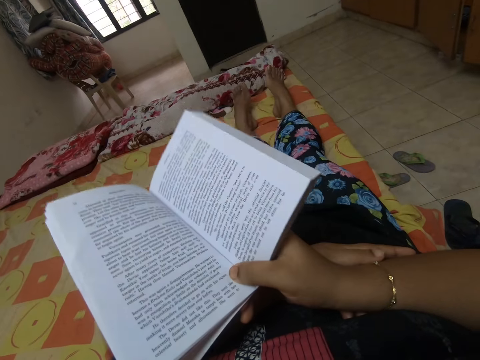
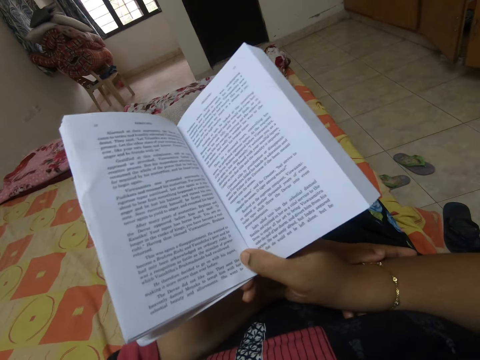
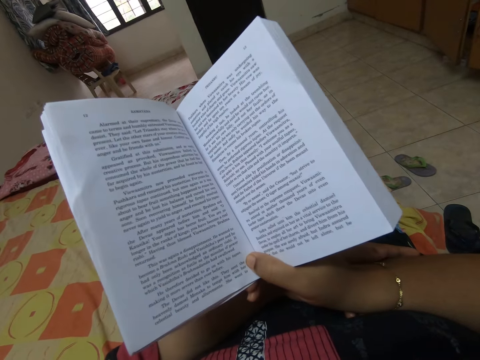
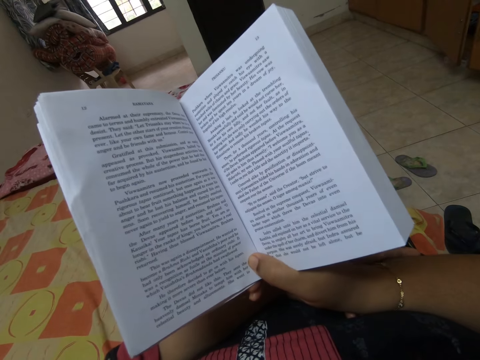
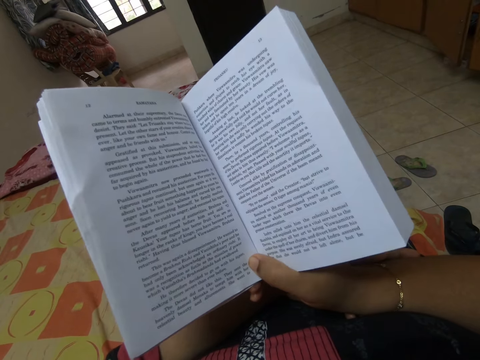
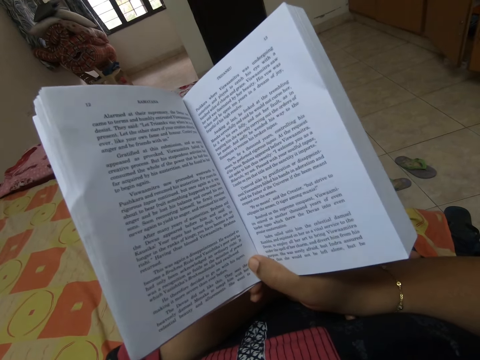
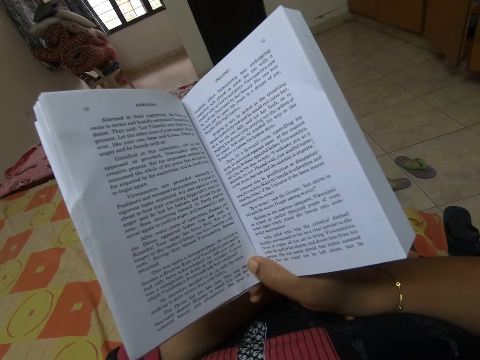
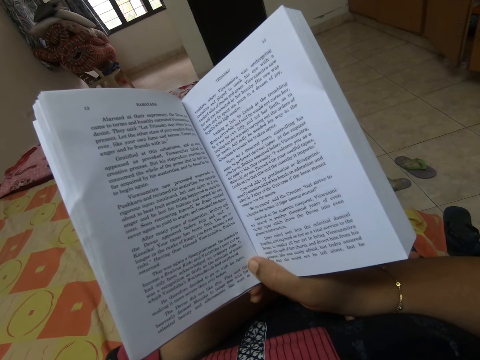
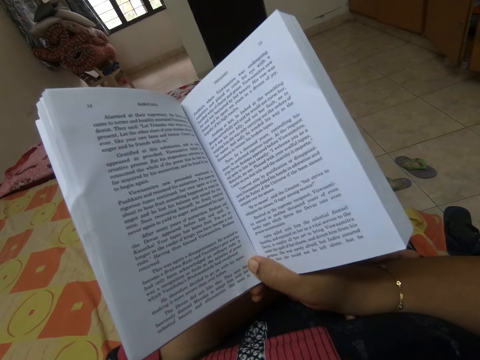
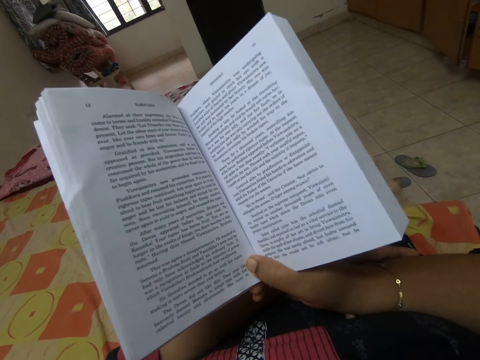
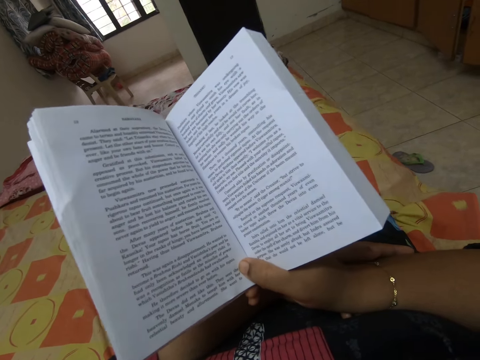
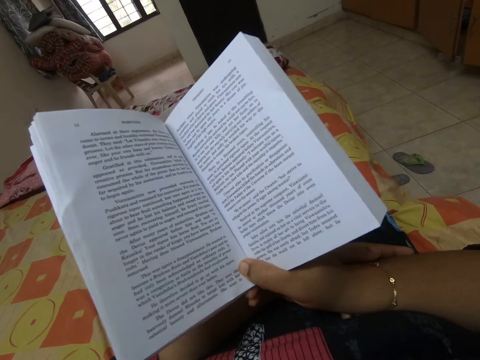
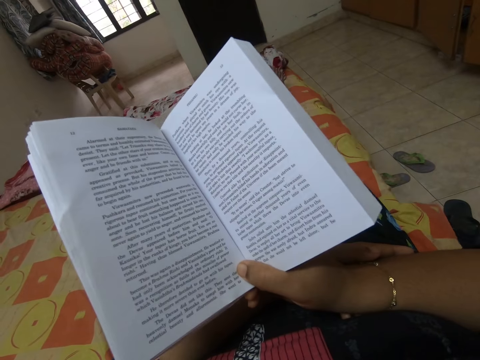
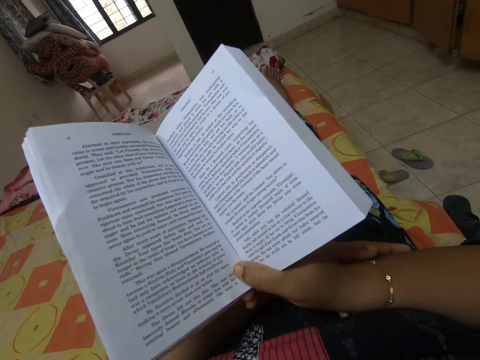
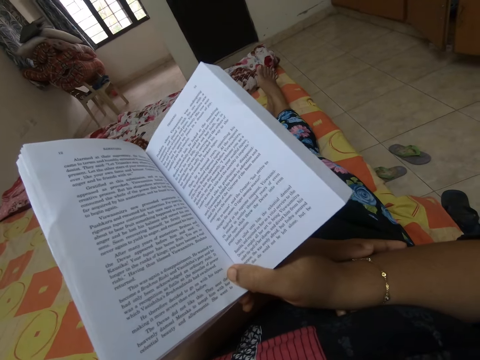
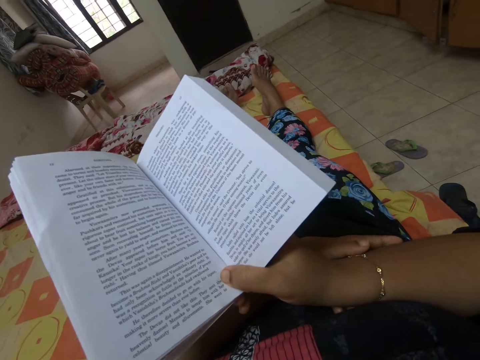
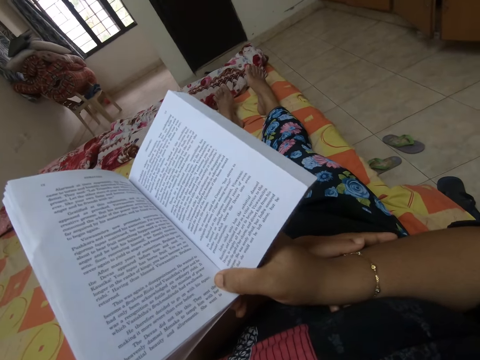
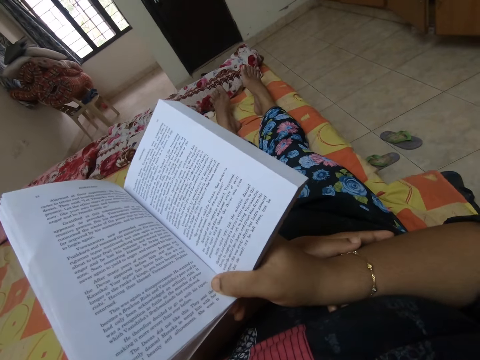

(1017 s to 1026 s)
The camera wearer moves a book. They read the book.

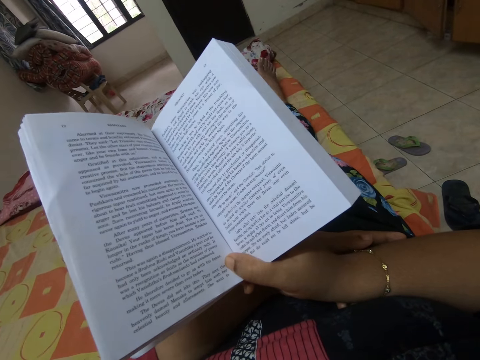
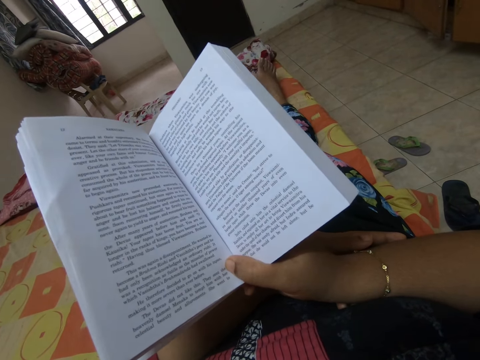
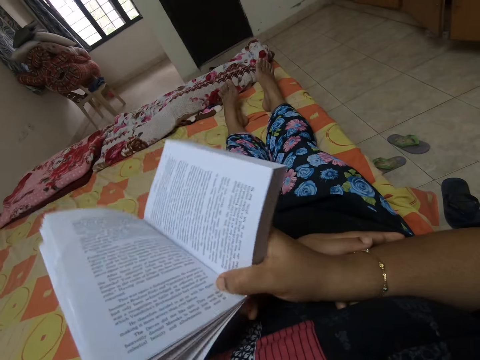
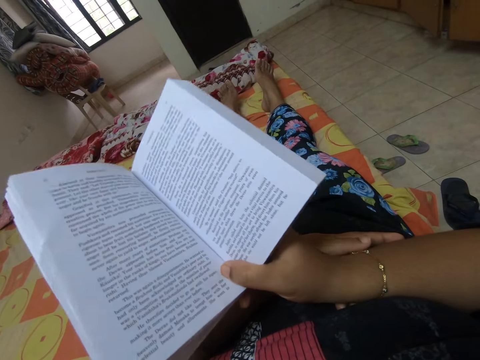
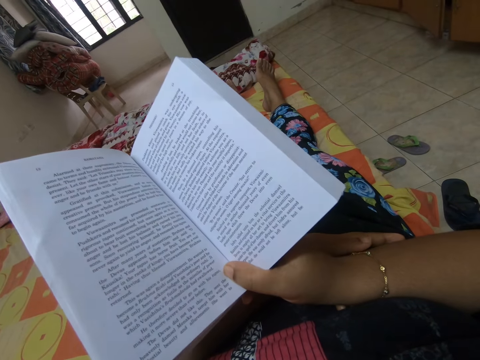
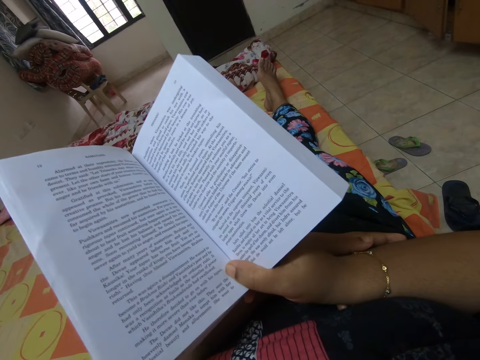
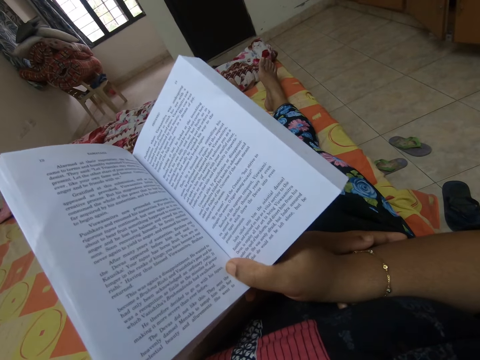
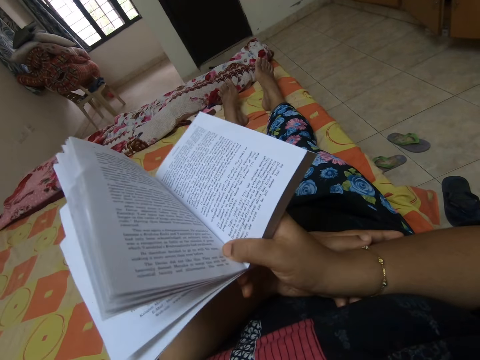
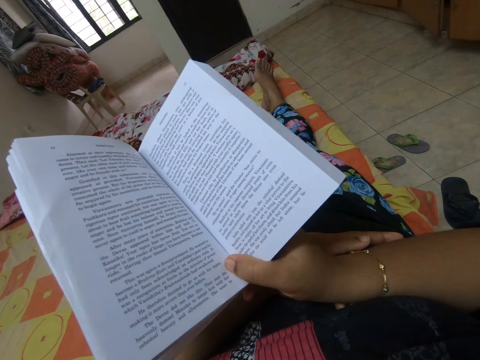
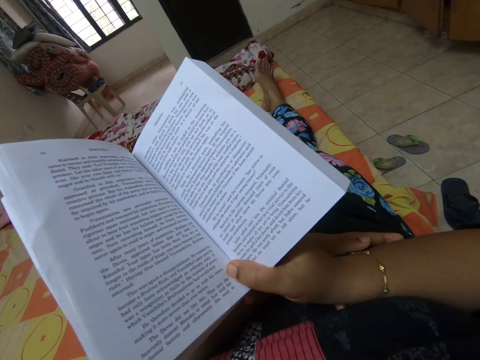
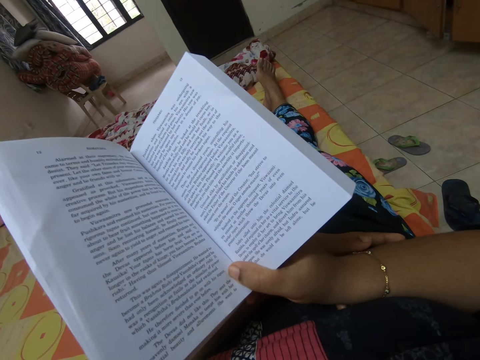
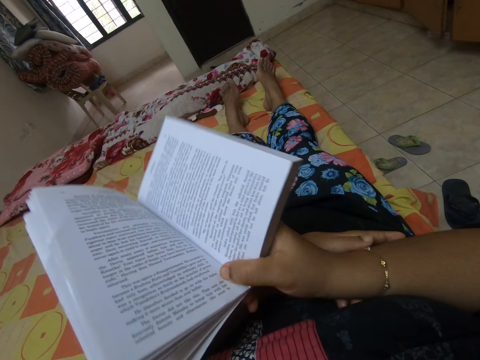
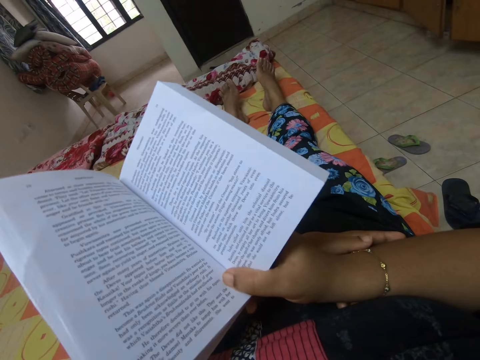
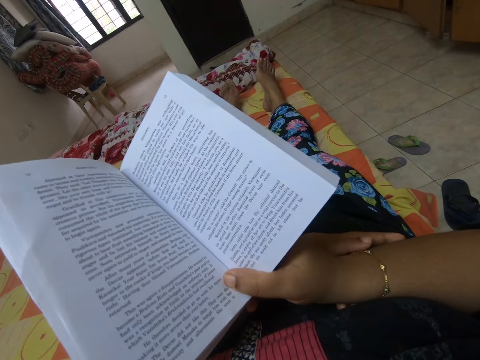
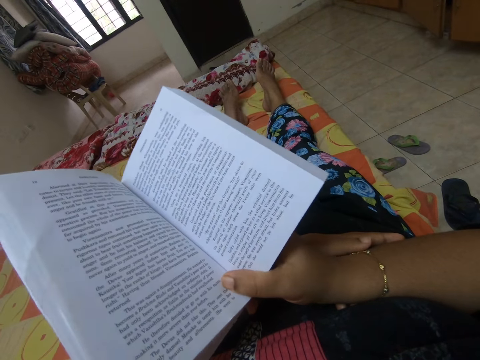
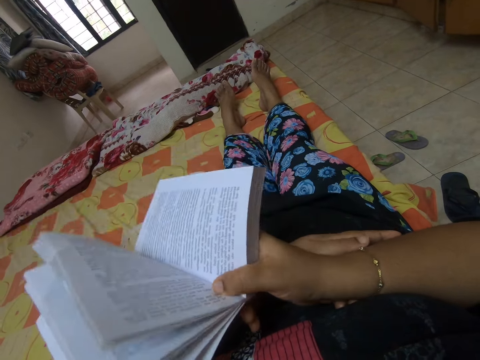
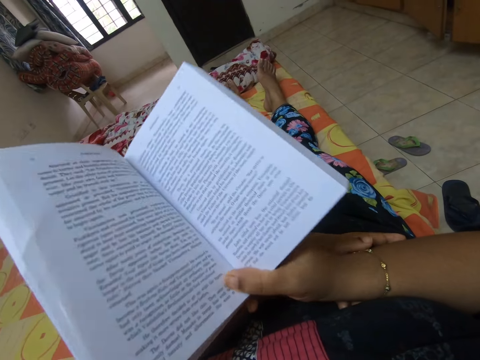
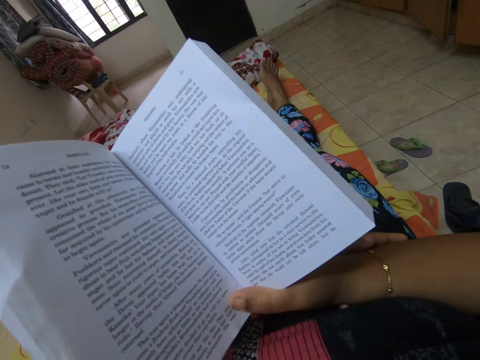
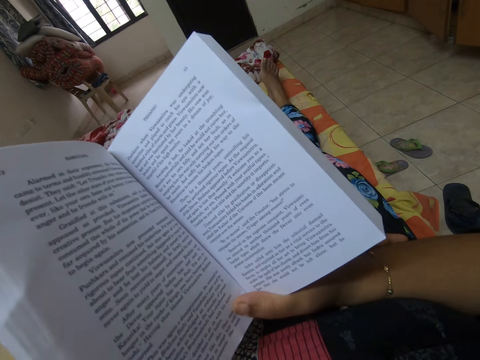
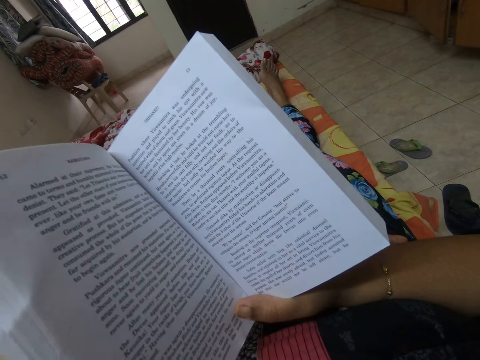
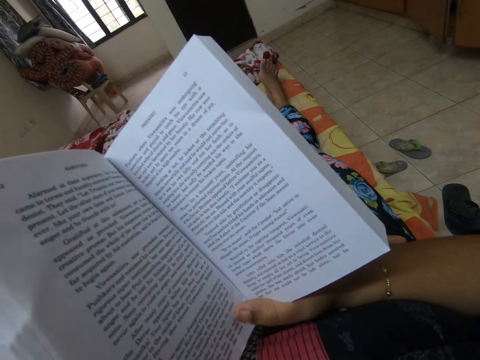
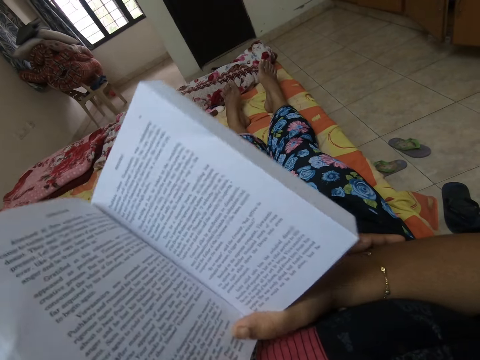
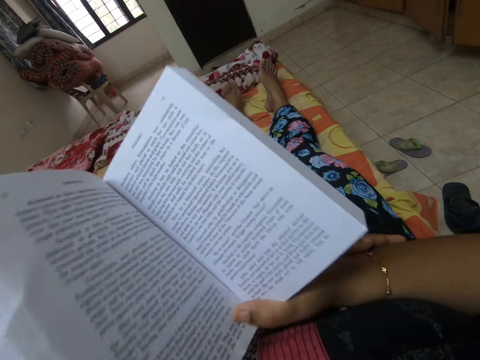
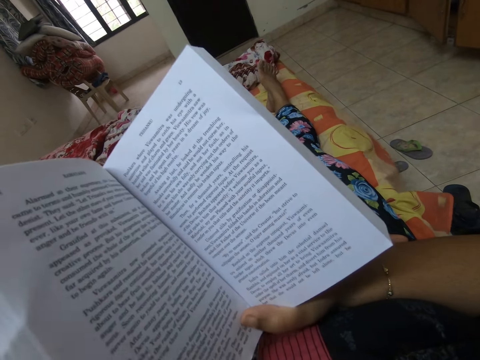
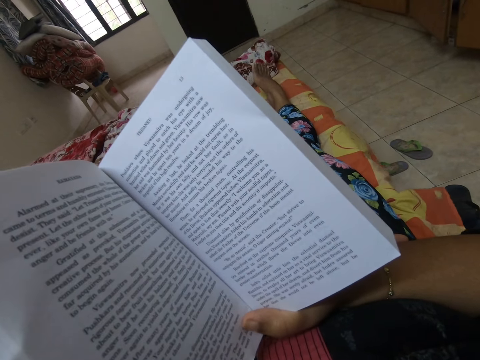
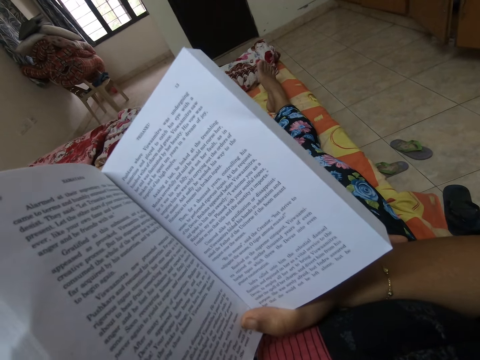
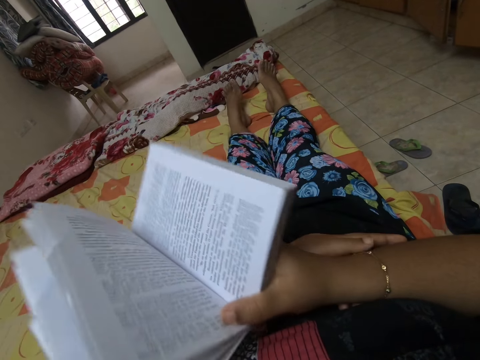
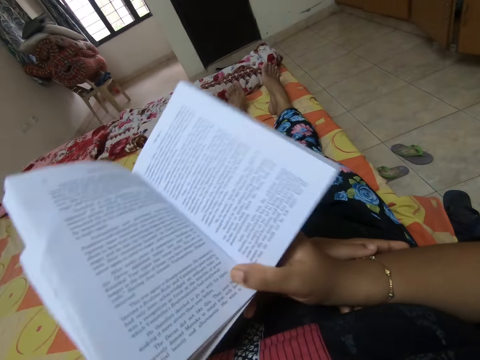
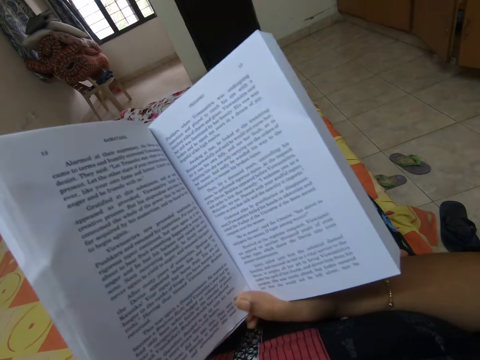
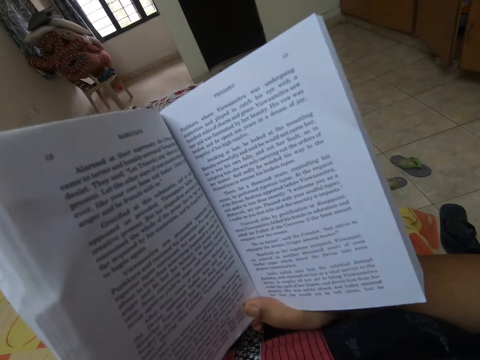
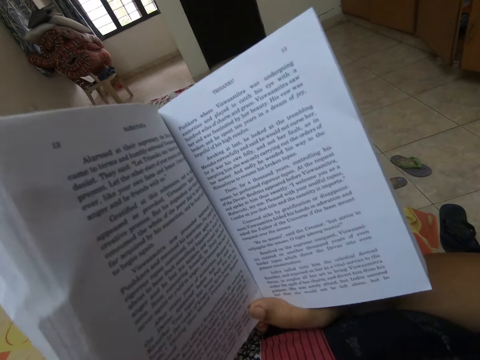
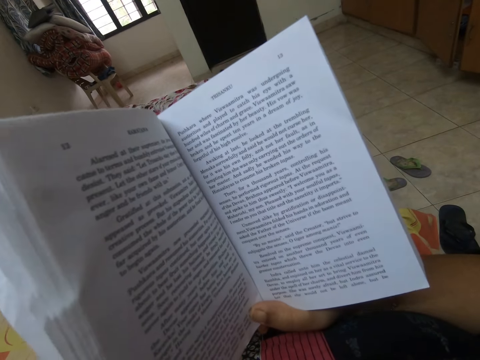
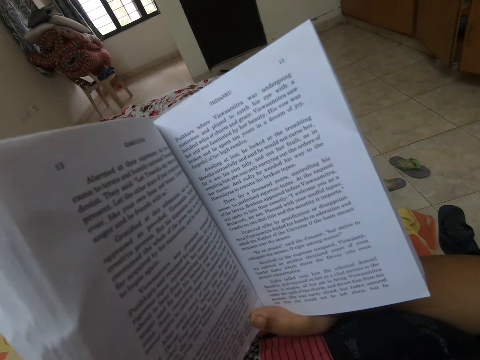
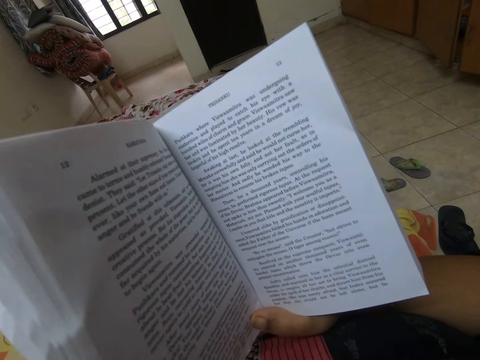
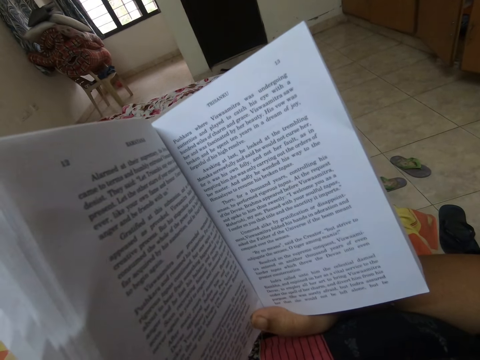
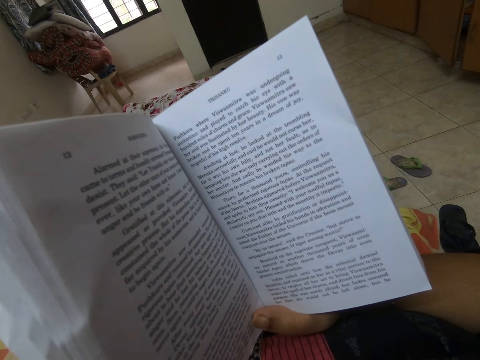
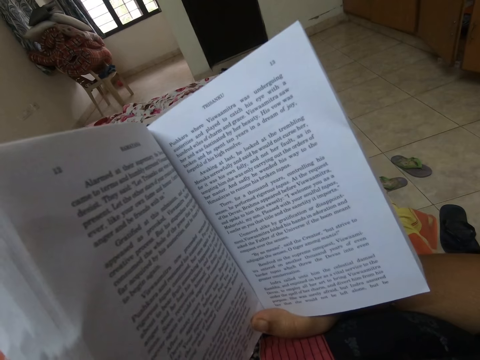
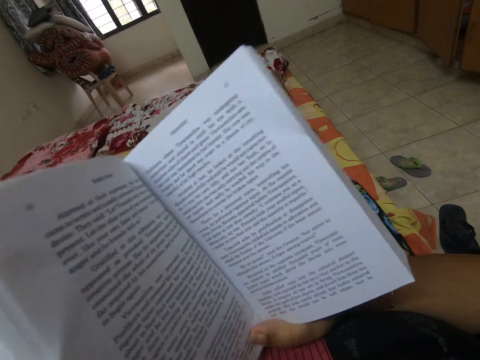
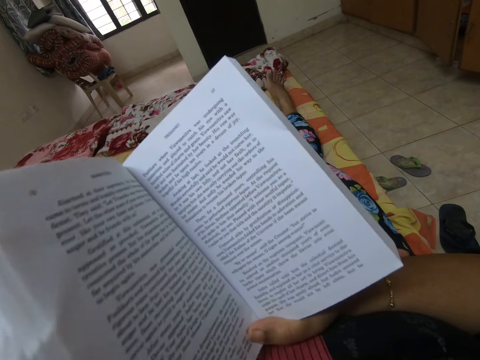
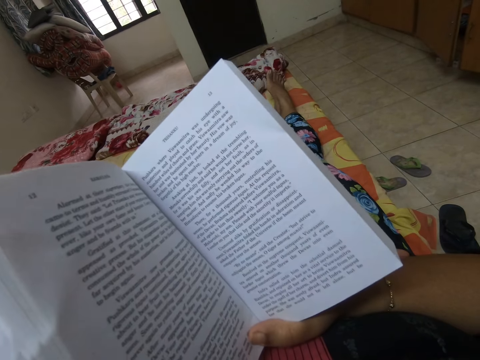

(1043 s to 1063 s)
The camera wearer moves a book. They move the book repeatedly. They drop the book. They read the book.
